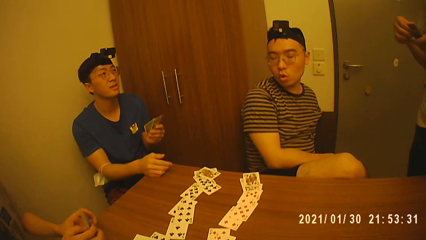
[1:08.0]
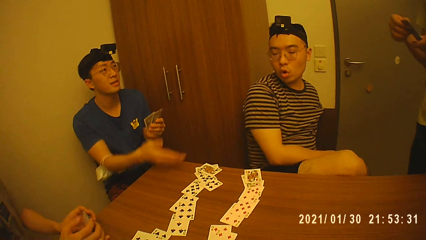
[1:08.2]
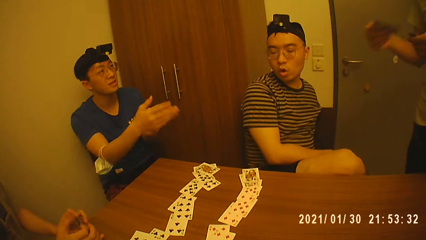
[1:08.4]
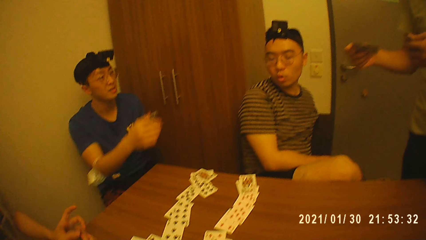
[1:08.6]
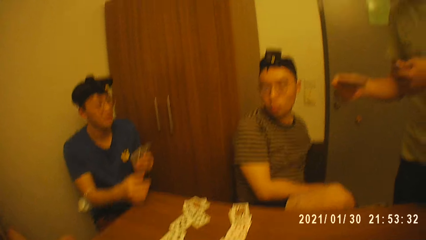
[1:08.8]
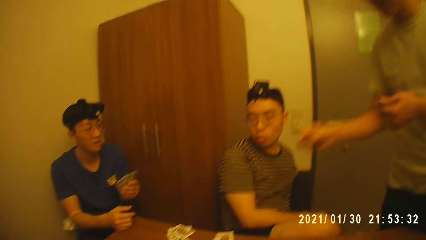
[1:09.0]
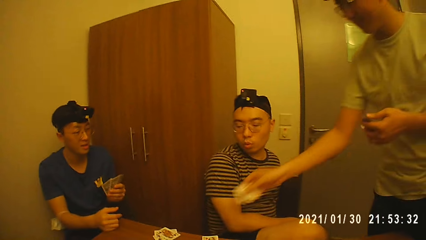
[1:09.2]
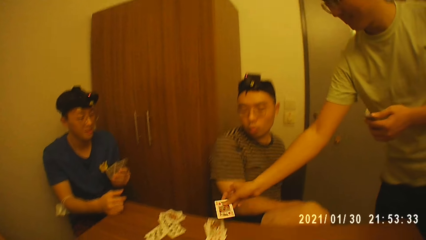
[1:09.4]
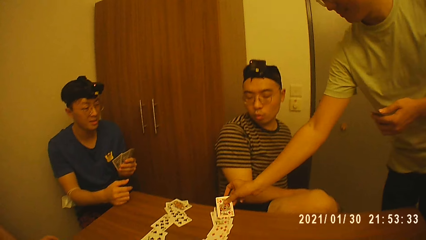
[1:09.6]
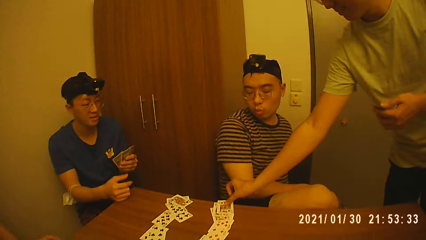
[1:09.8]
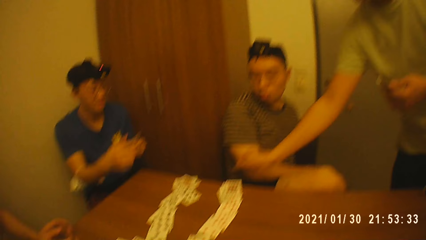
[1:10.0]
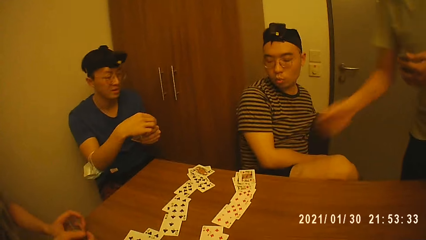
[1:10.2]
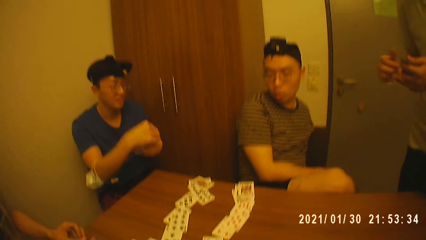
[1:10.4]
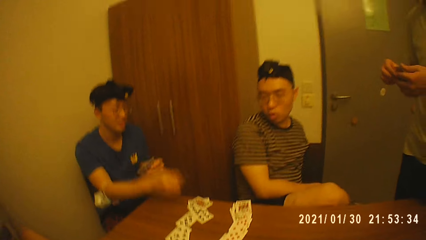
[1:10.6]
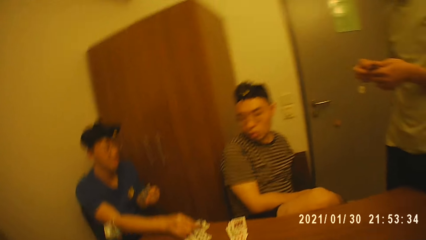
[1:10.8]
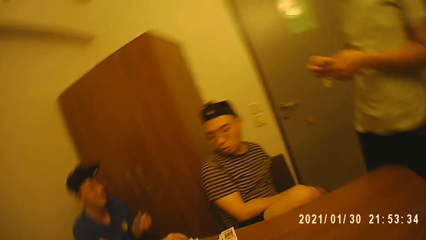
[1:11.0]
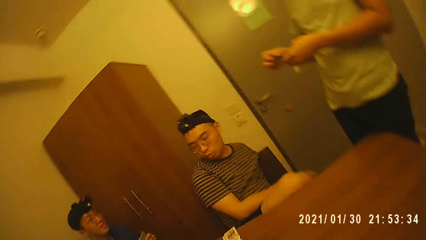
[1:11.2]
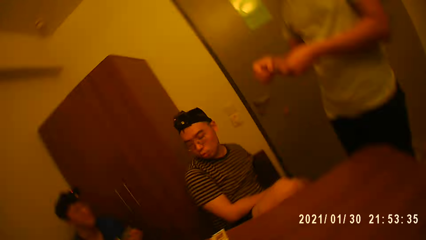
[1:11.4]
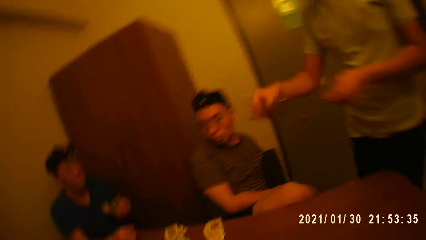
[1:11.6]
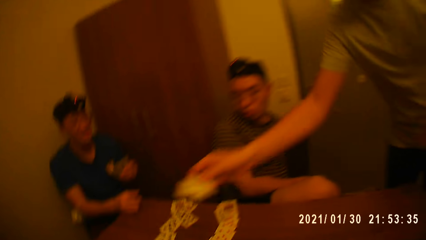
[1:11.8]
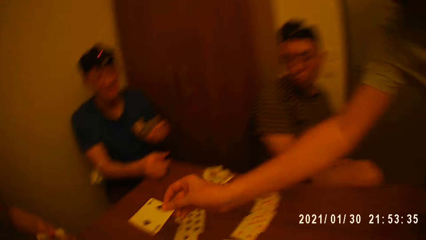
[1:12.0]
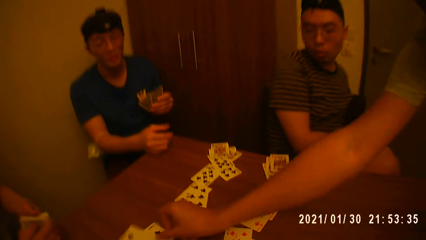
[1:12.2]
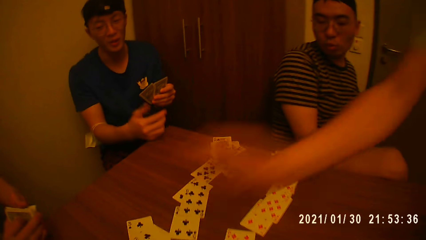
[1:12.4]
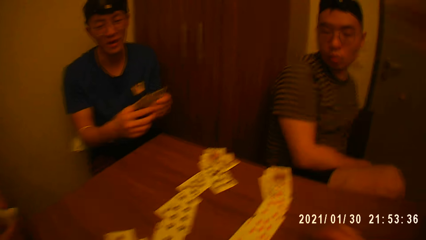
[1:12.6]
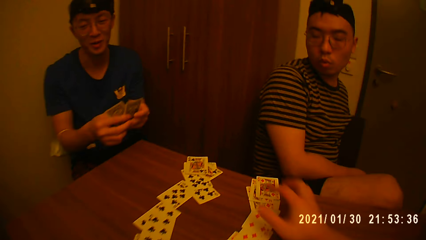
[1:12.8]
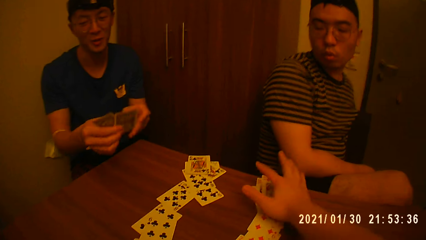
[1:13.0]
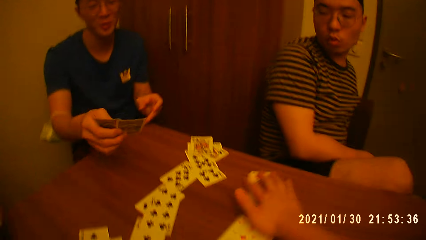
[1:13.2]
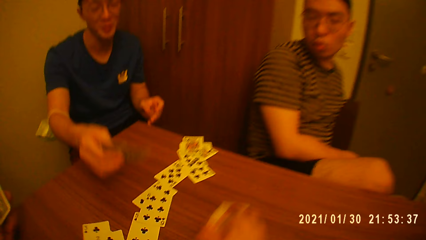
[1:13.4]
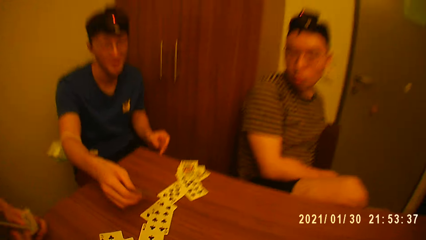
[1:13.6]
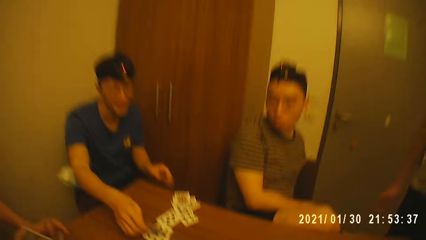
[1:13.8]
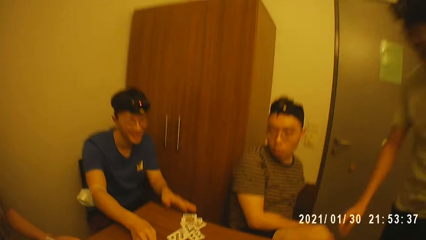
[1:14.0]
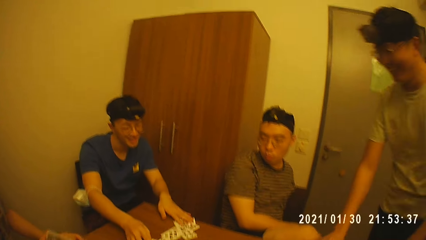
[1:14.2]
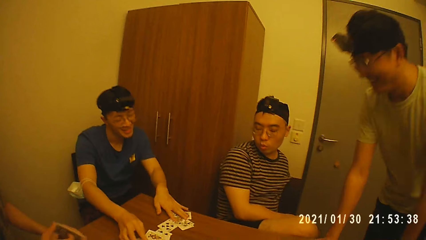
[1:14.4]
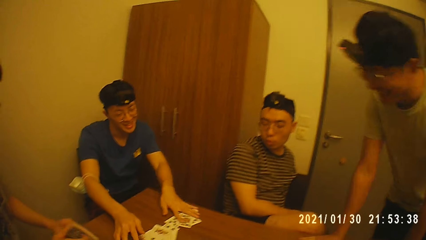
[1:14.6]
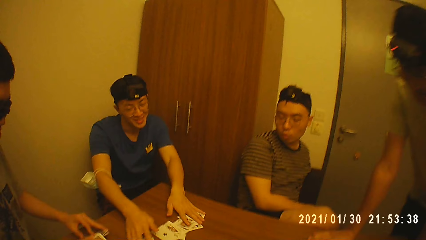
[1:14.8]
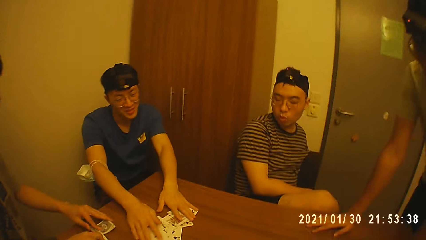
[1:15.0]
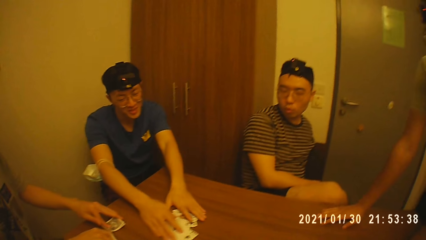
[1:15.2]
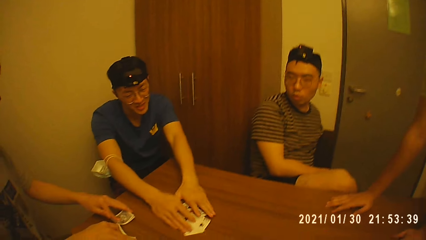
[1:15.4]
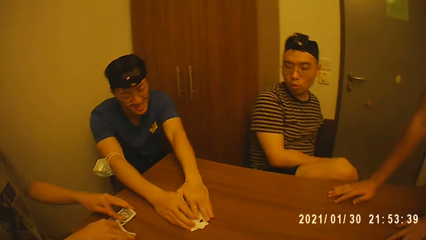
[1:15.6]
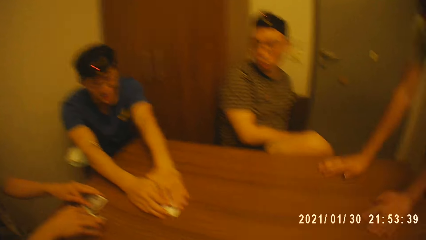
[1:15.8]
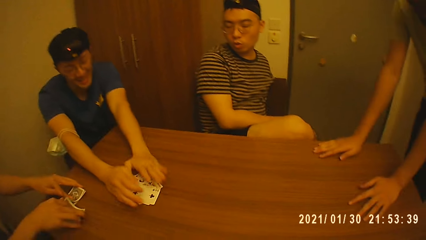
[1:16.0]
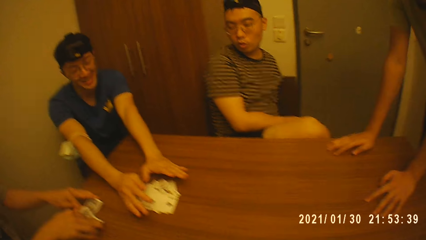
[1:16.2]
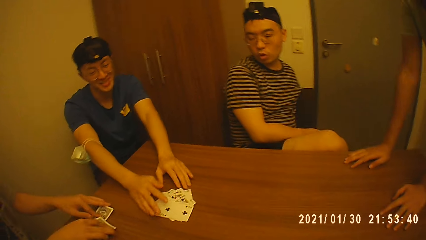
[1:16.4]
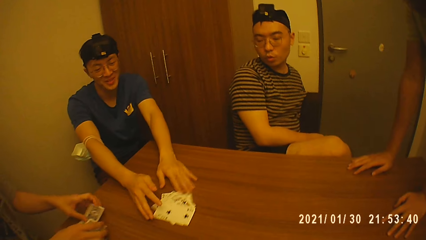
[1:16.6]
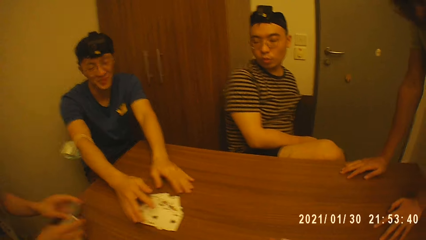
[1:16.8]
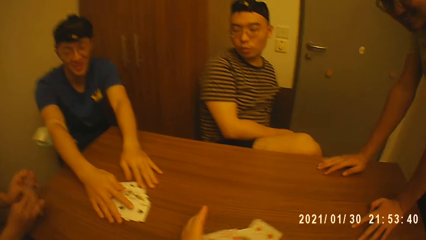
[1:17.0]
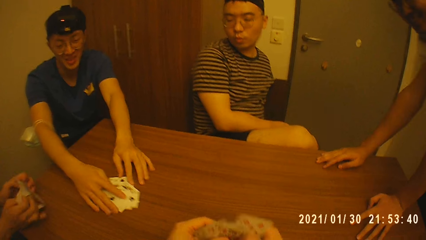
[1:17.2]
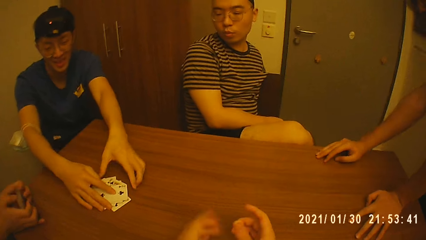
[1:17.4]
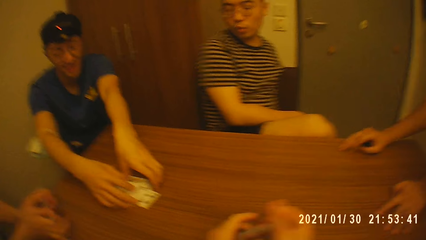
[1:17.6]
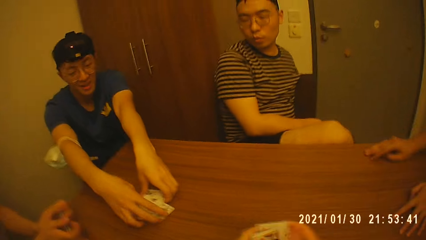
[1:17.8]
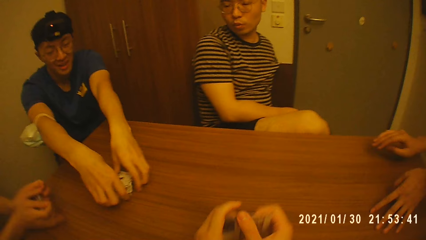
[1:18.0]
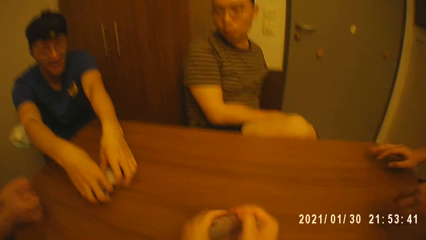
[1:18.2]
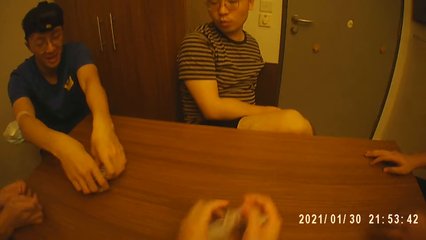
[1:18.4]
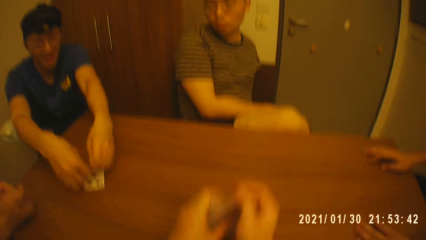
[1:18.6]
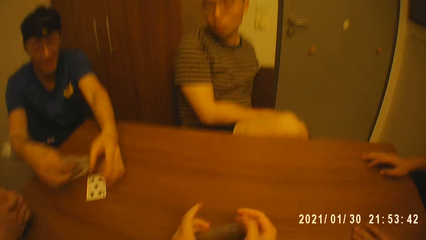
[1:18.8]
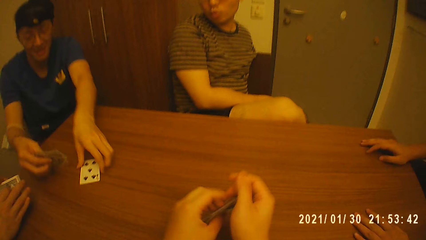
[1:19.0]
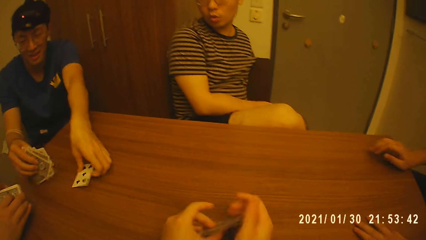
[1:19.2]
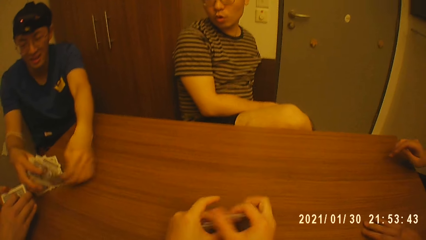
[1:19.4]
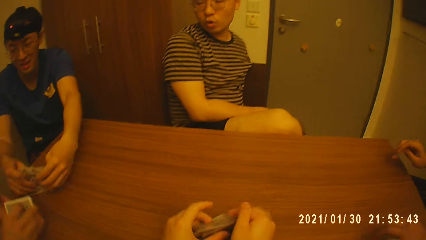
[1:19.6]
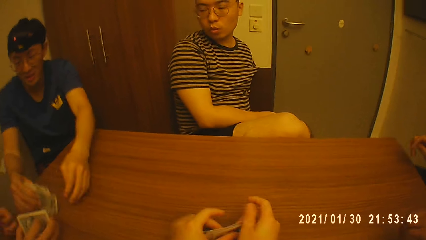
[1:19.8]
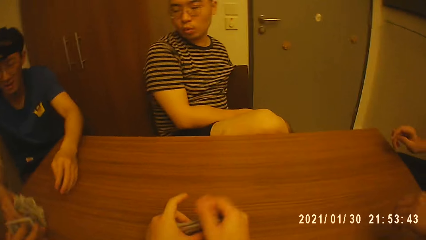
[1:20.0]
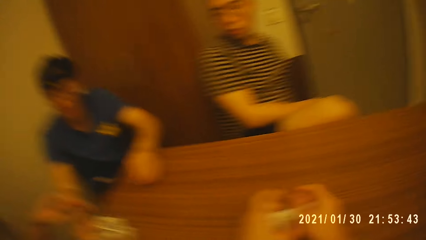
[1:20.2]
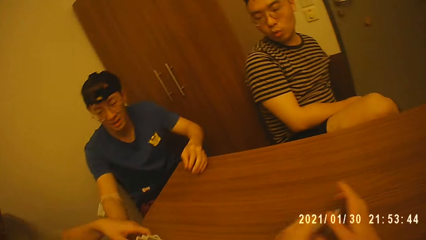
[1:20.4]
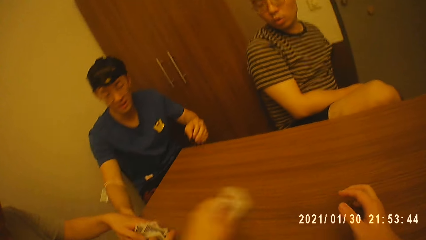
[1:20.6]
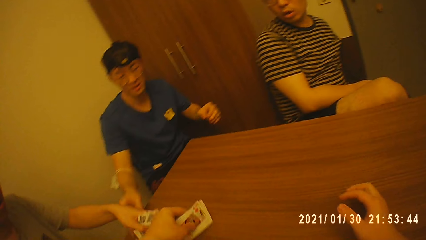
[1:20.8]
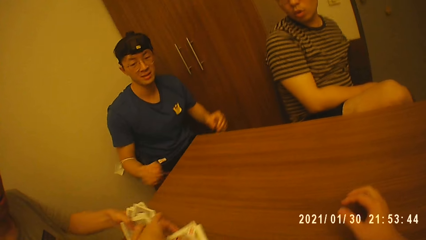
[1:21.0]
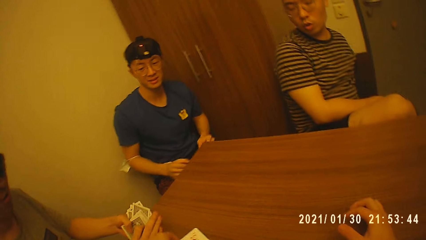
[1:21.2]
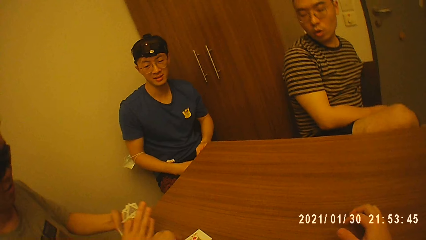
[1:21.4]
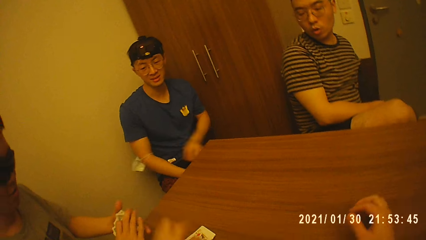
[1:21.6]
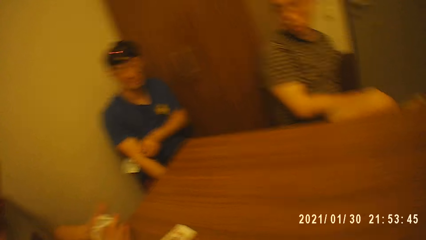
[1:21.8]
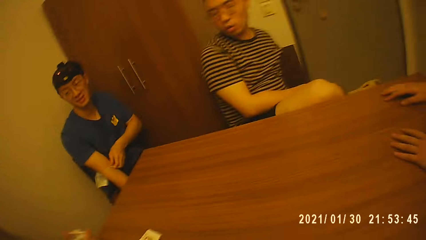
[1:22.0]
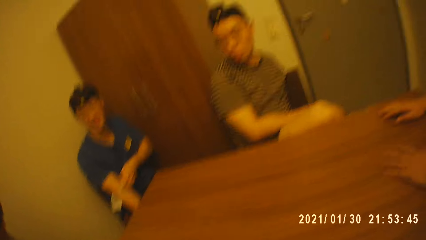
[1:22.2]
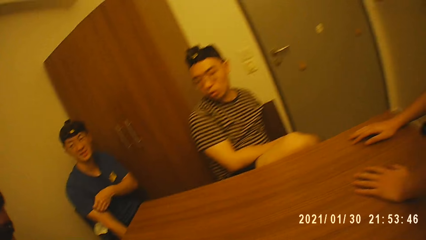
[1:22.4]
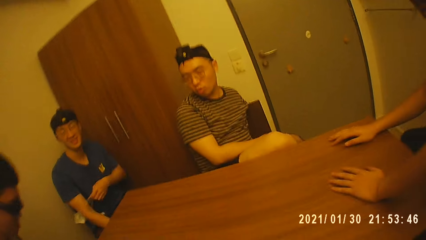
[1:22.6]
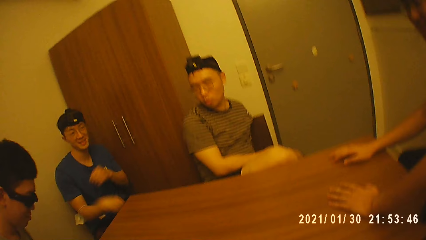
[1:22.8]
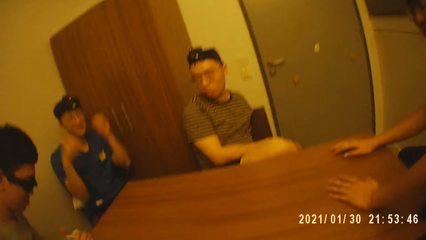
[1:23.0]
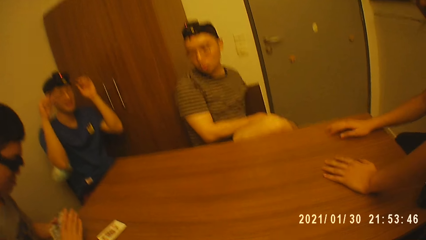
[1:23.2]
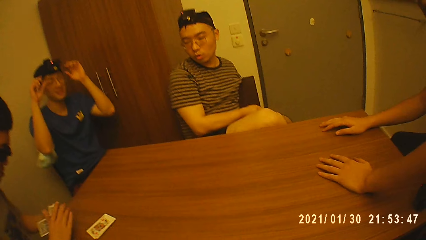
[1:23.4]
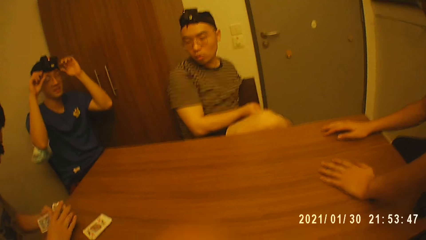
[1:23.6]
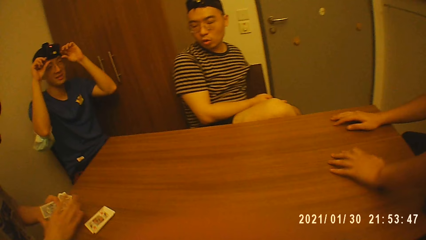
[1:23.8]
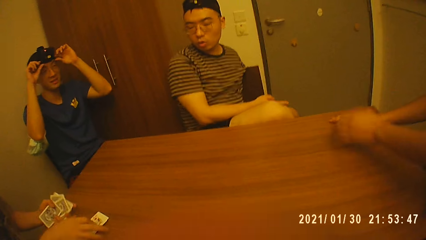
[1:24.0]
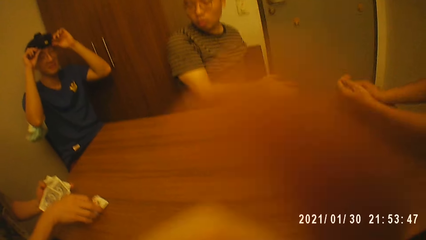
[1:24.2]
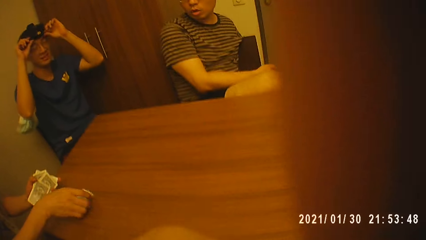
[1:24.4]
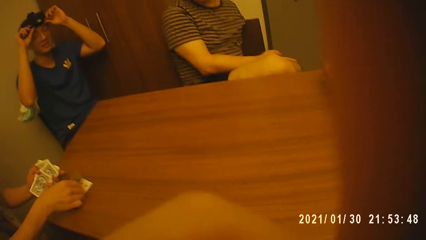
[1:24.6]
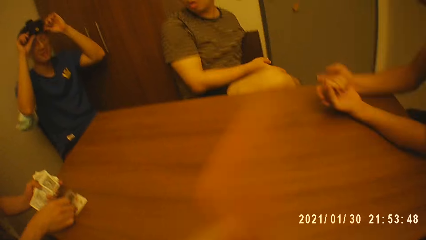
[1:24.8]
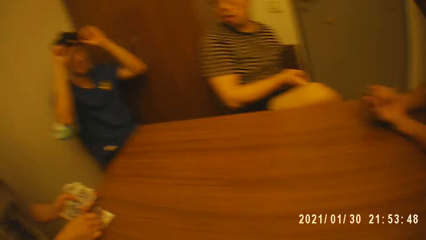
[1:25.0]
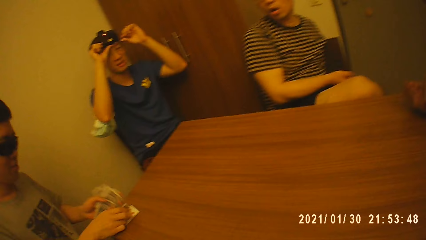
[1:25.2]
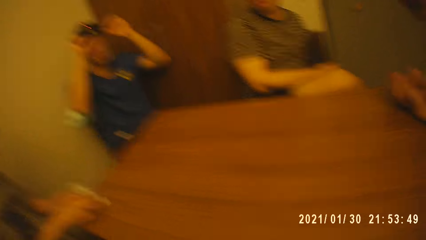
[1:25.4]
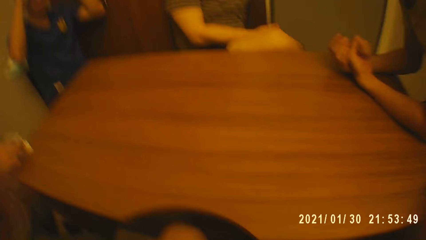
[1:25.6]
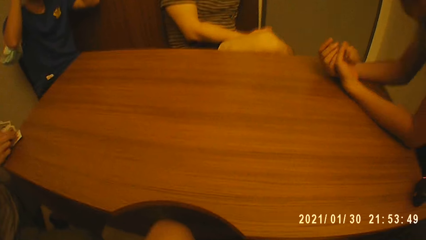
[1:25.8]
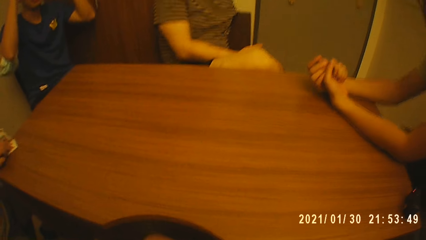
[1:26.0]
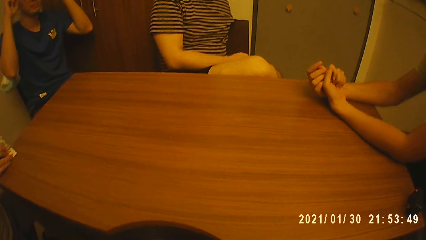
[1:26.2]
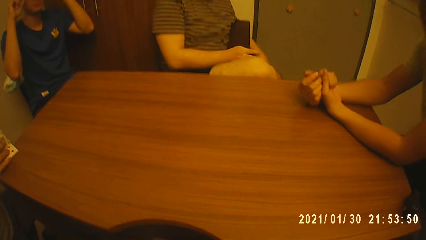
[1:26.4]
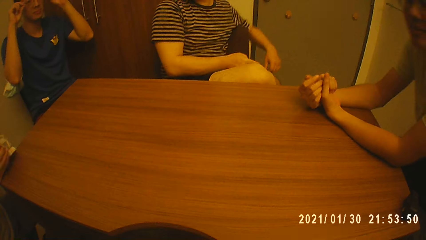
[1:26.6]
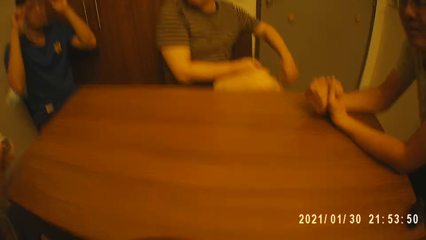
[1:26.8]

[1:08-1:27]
A man drops a card on the table. The man drops a card on the table again. The camera wearer packs a card from the table. Another man moves cards on the table together. A third man spreads cards on the table. The camera wearer hits the cards on the table. The second man packs a card from the table and picks a card from the table. The camera wearer arranges the cards with both his hands. He drops the cards on the table. The second man adjusts the camera on his head. The third man picks cards from the table.
